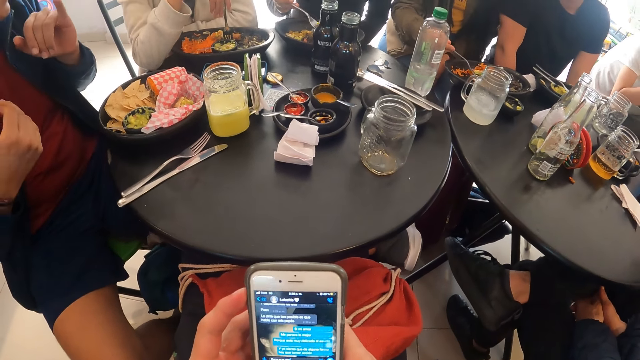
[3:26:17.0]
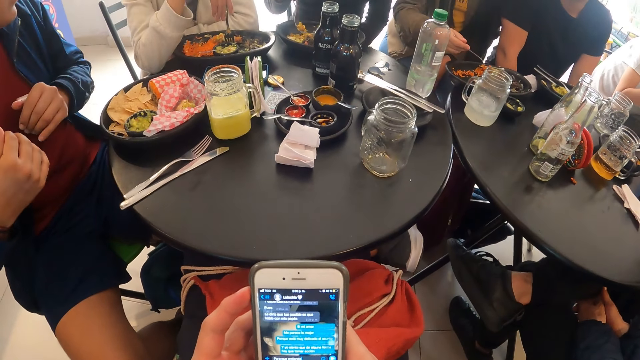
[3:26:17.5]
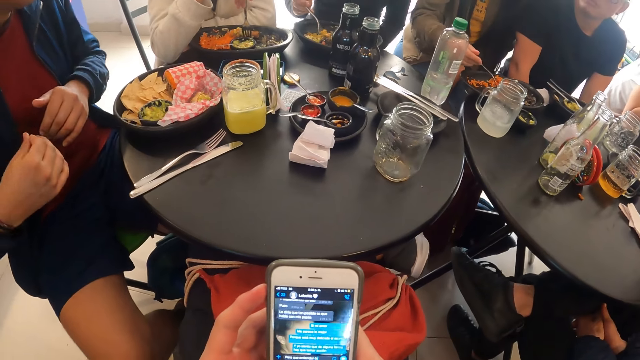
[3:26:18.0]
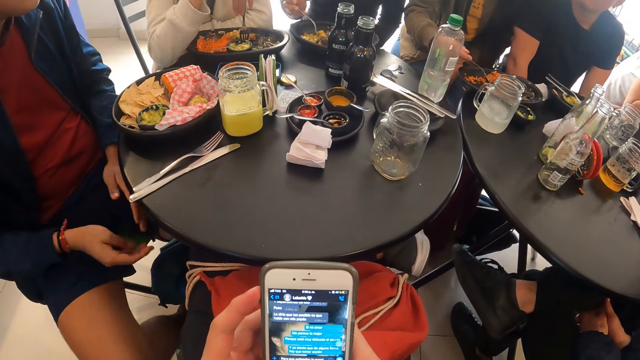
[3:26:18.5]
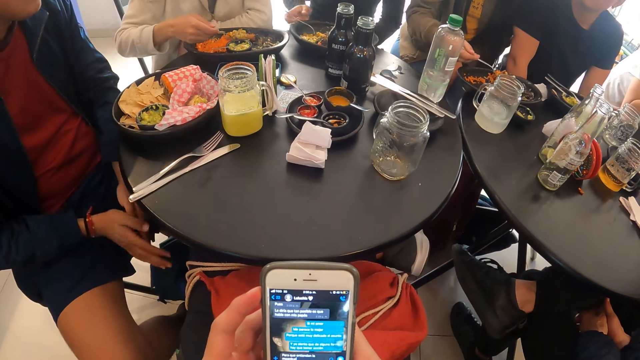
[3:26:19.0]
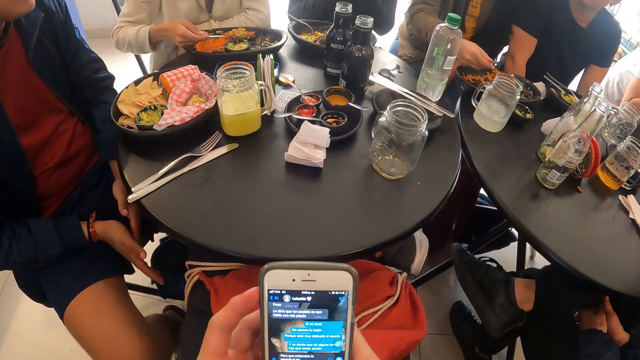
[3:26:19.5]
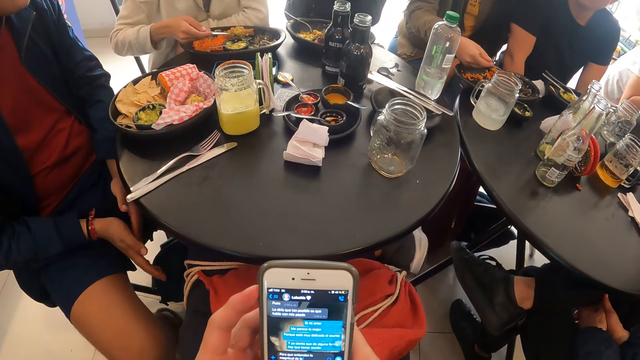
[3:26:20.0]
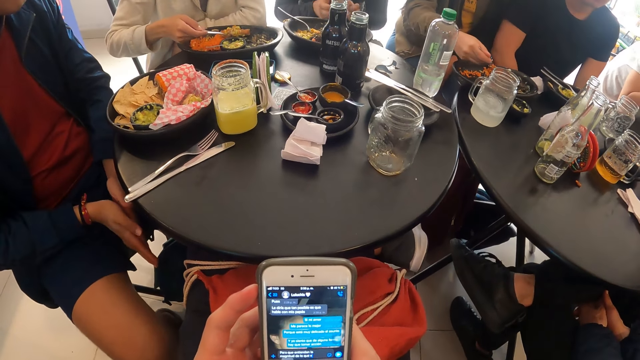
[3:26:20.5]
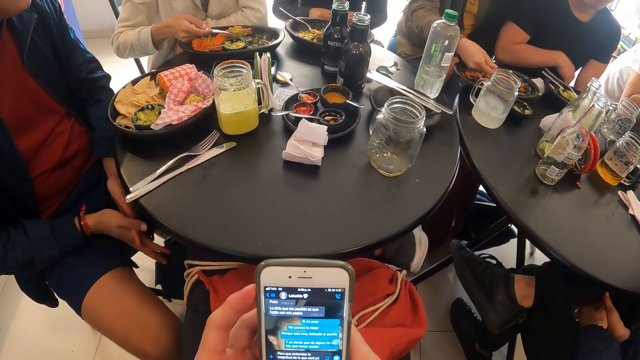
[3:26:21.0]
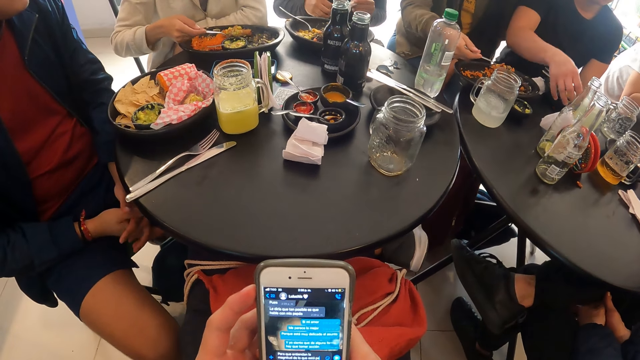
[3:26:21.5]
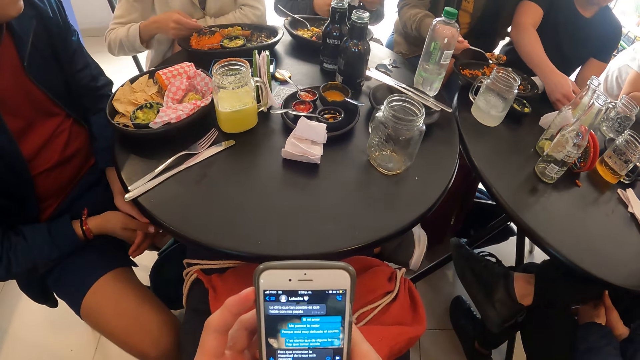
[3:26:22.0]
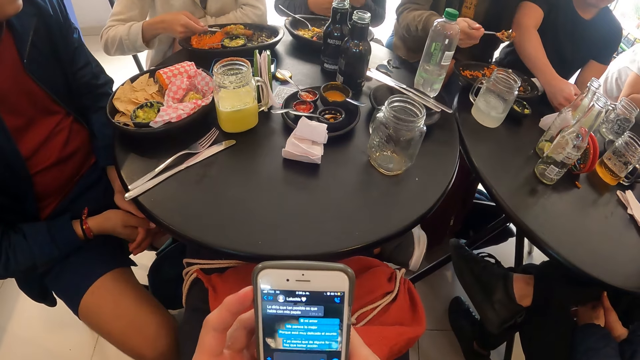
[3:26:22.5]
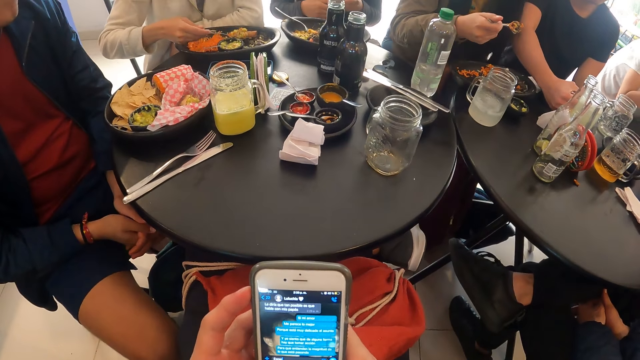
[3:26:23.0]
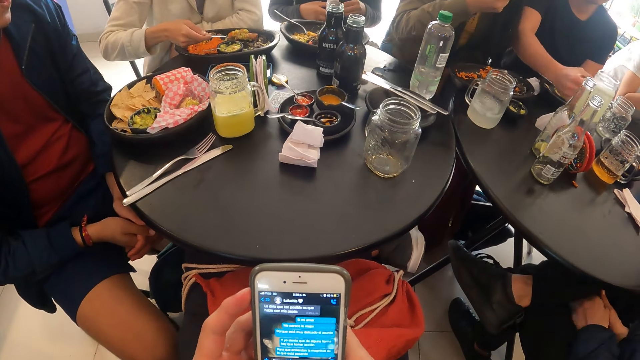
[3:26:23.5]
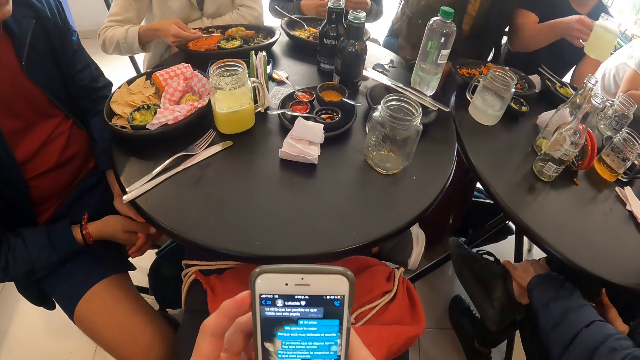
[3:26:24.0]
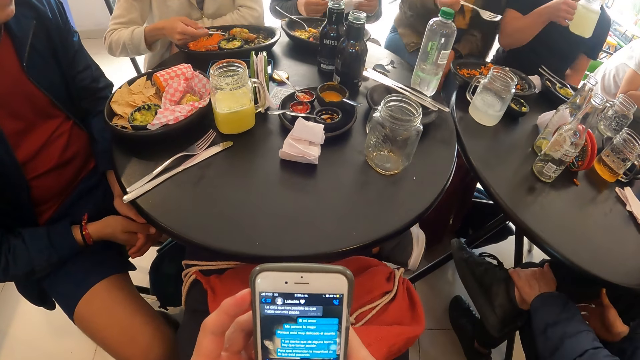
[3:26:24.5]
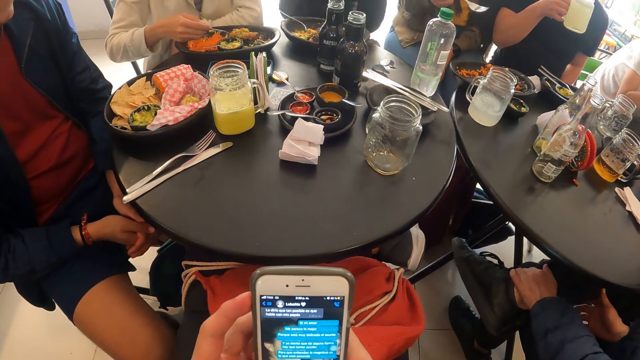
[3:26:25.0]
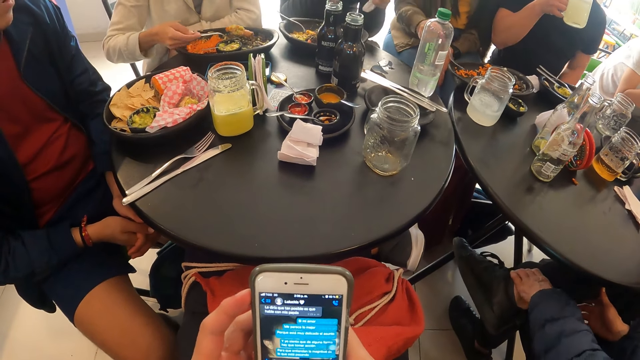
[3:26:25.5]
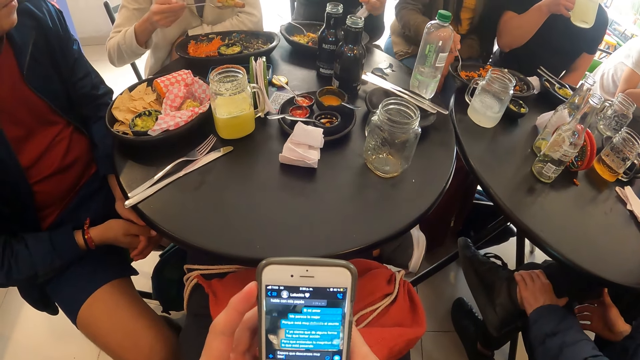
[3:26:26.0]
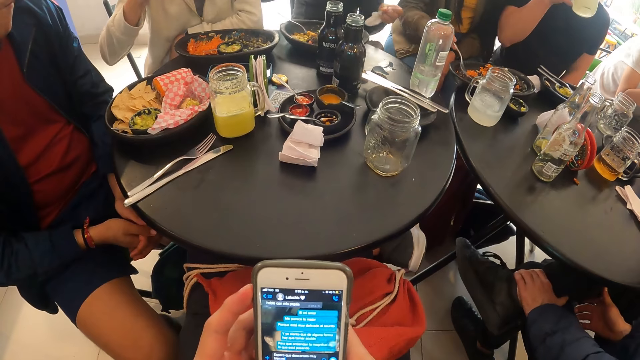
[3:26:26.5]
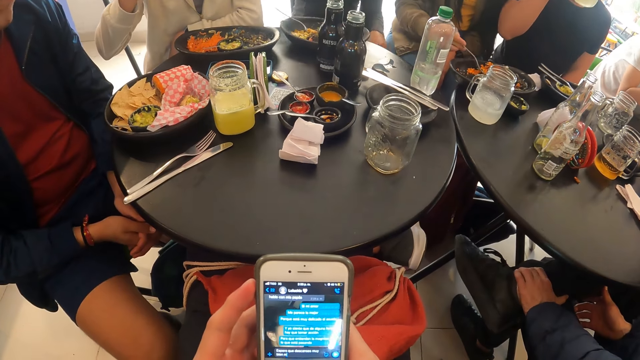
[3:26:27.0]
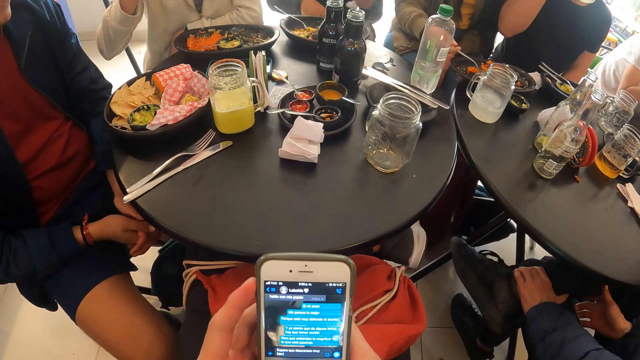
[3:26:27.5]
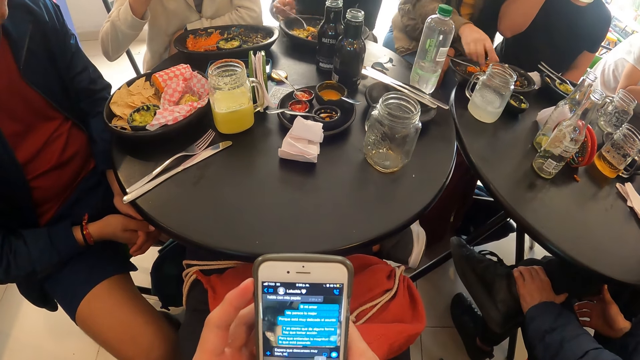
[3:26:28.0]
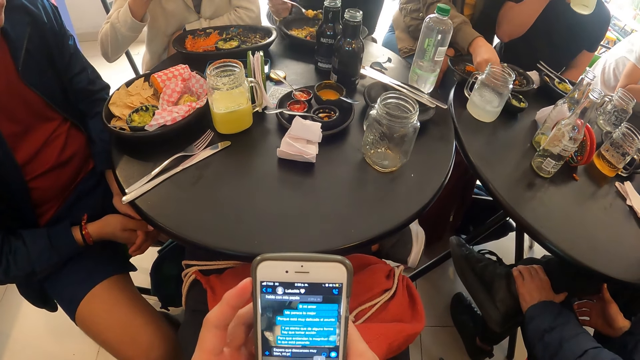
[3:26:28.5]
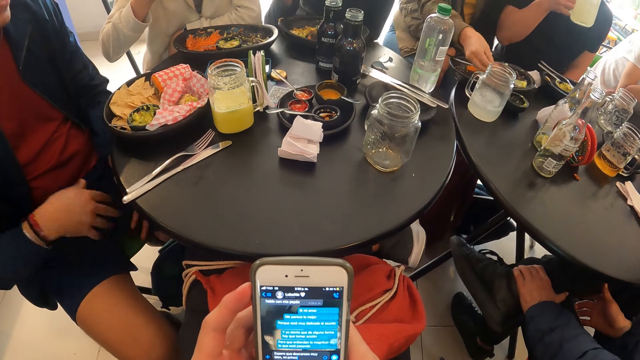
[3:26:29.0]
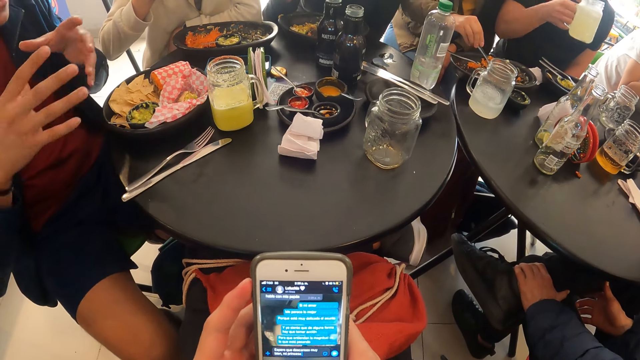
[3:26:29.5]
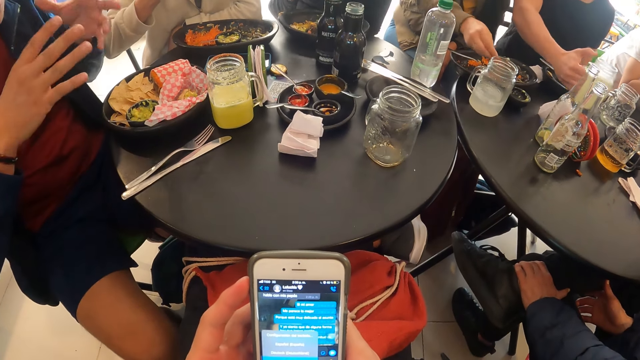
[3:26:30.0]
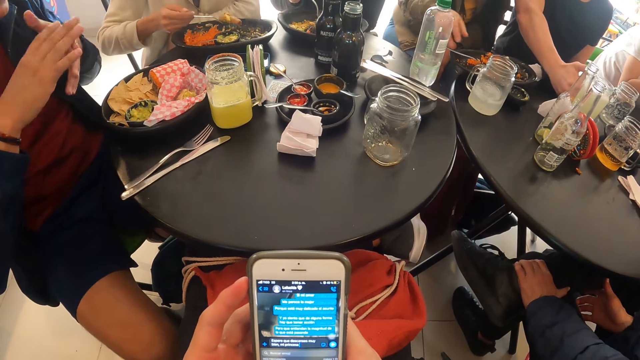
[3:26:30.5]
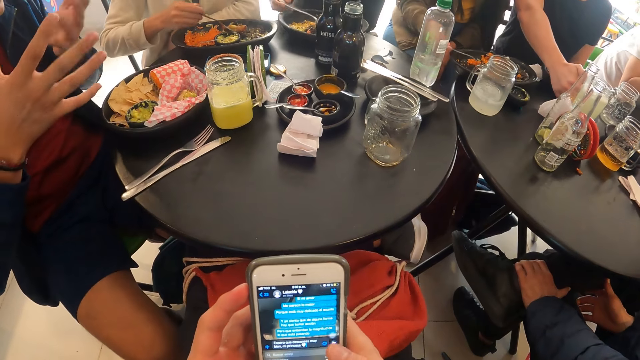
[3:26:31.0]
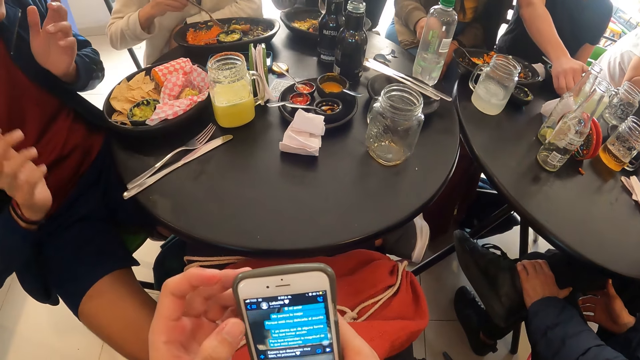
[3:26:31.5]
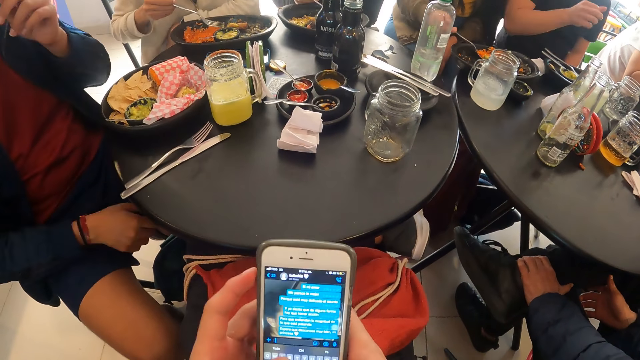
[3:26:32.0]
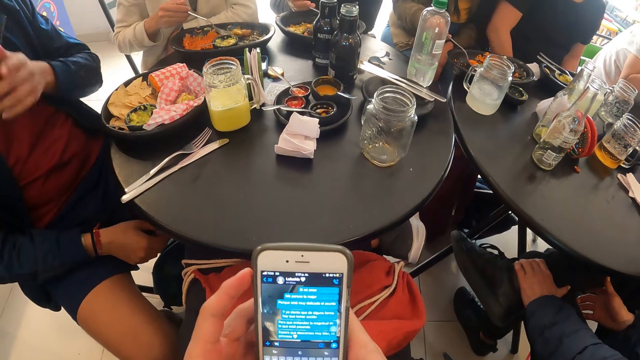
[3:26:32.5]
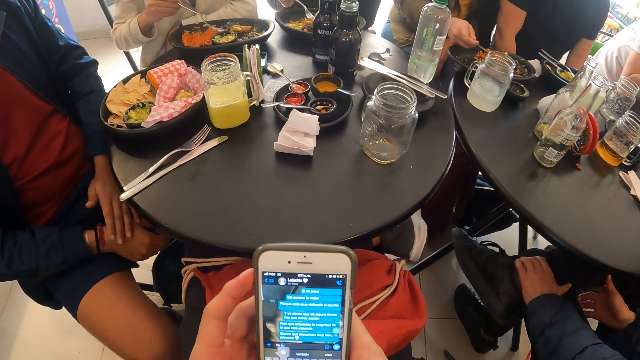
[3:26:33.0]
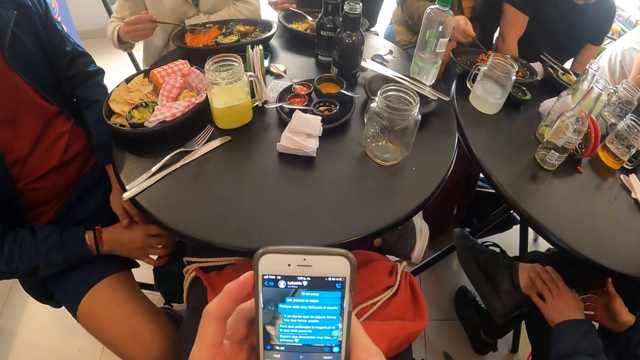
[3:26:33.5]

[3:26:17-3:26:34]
A woman drops the fork in the plate with her right hand. A man picks the cup of juice from the table with his right hand. The man takes a sip from the cup of juice with his right hand. Another woman takes meat from the plate with the fork in her right hand. A third woman drops the fork in her right hand in the plate. The first woman takes the fork in the plate with her right hand. The third woman takes some cream from the bowl on the table with a spoon in her right hand and pours the cream on the rice in the fork with the spoon in her right hand. The man drops the cup of juice on the table with his right hand. The third woman drops the spoon in the bowl with her right hand. The second woman drops the meat on the plate from the fork in her right hand. The third woman picks the fork from the plate with her right hand and packs some rice from the plate with the fork in her right hand. The first woman drops the fork in the plate with her right hand.

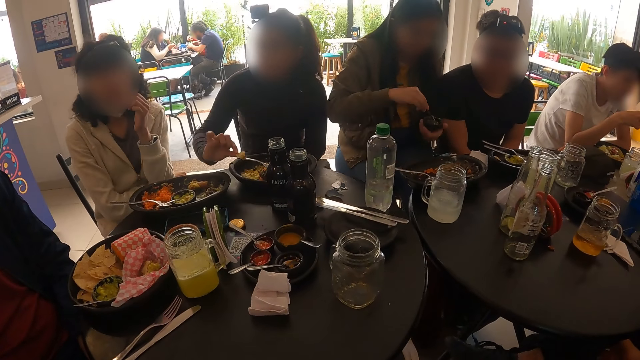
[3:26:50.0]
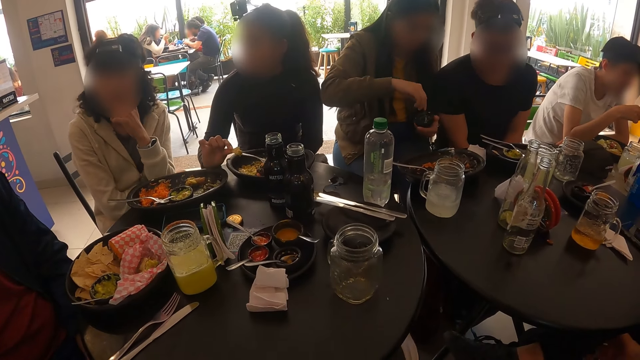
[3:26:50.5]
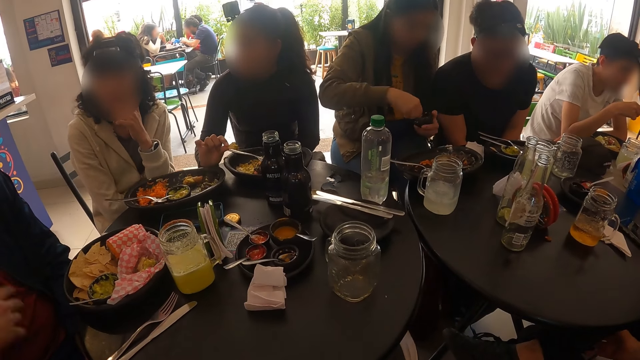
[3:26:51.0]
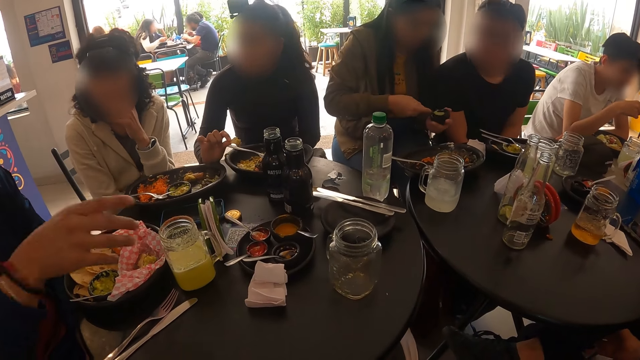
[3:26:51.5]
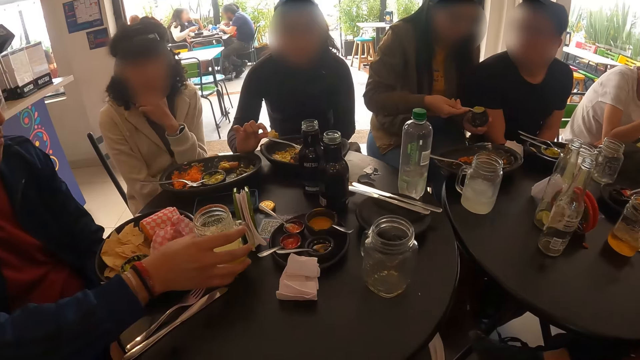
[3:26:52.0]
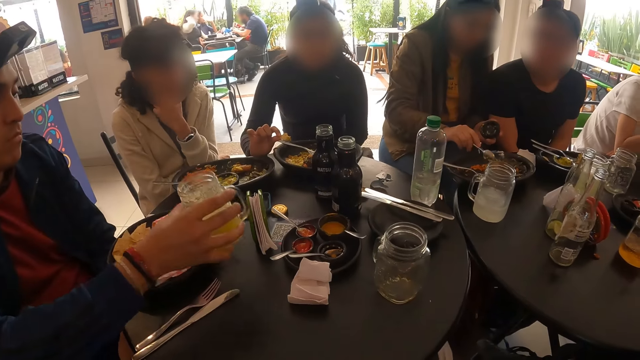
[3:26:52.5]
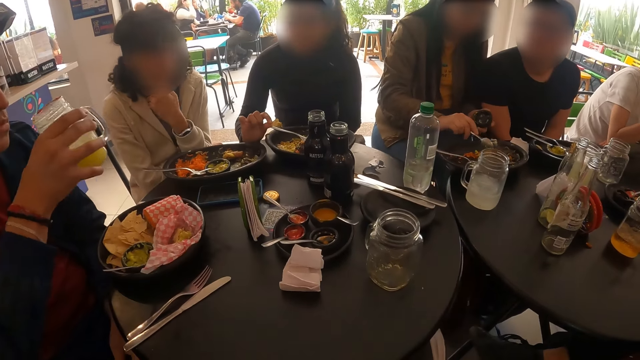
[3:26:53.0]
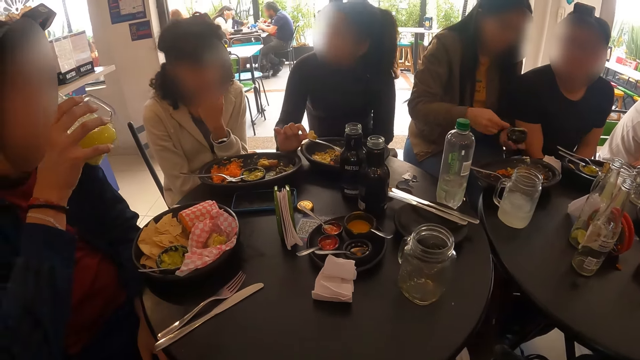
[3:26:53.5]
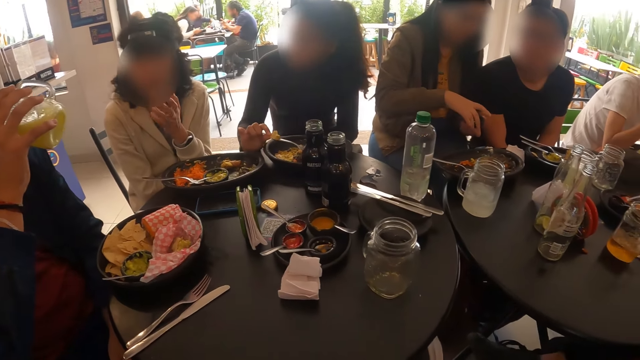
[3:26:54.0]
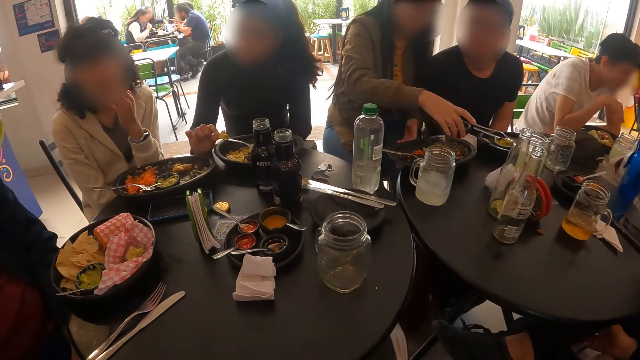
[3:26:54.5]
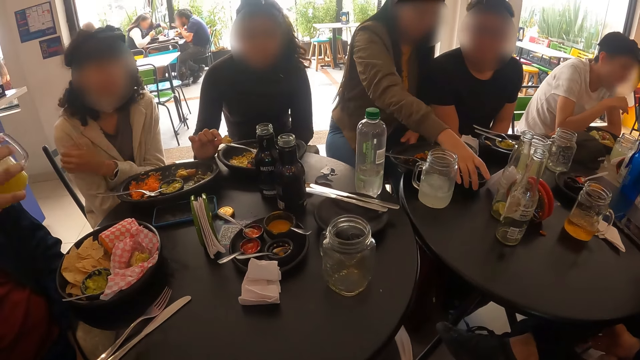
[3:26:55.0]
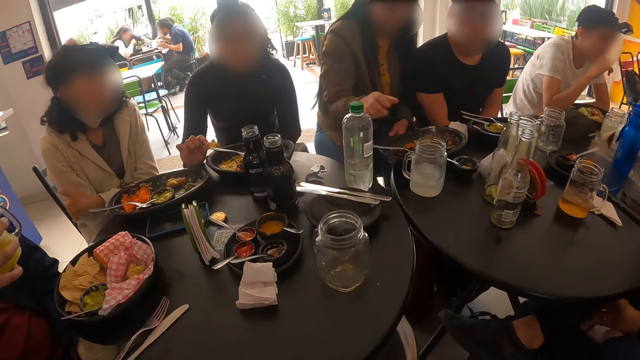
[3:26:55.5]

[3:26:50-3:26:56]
A man picks up the cup of juice from the table with his right hand. A woman interacts with another woman. The man sips some juice from the cup of juice in his right hand. Another woman drops the bowl on the table with her right hand.
